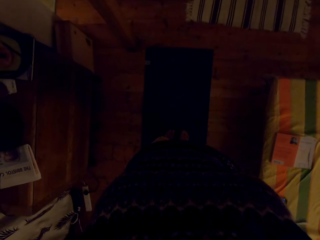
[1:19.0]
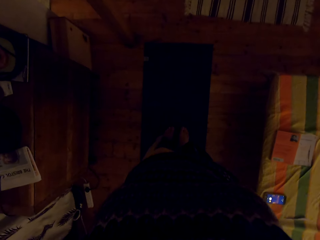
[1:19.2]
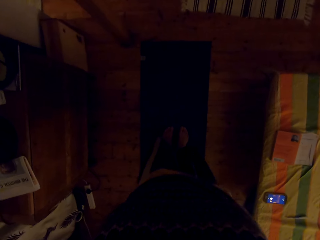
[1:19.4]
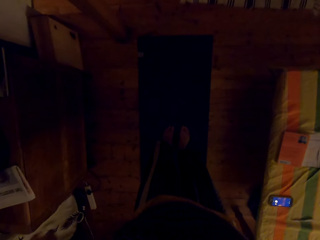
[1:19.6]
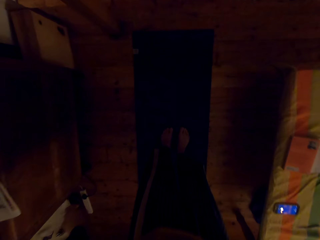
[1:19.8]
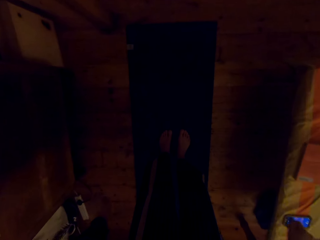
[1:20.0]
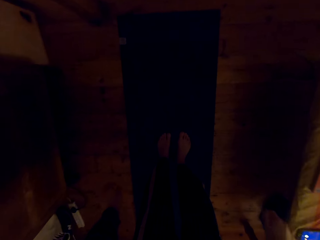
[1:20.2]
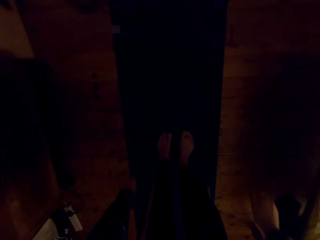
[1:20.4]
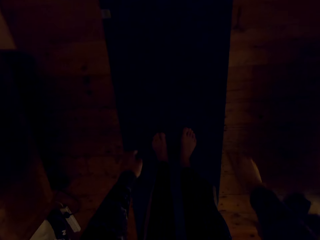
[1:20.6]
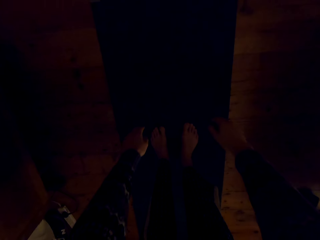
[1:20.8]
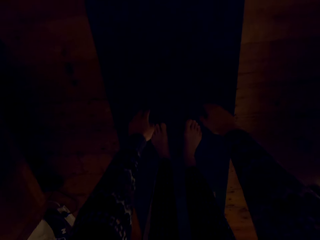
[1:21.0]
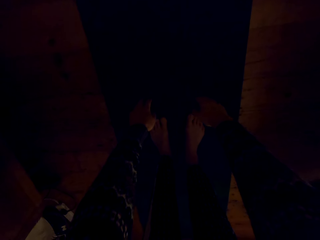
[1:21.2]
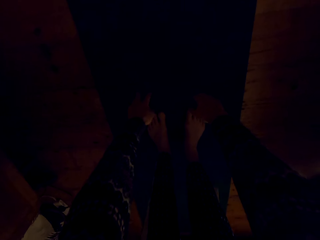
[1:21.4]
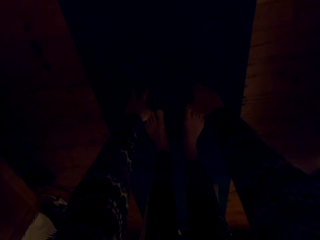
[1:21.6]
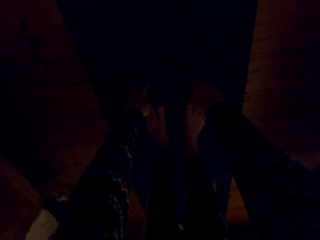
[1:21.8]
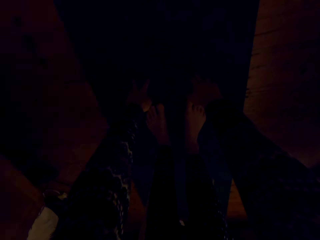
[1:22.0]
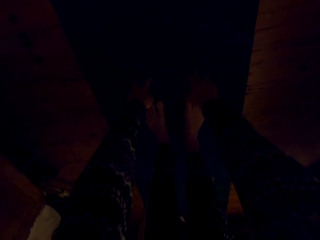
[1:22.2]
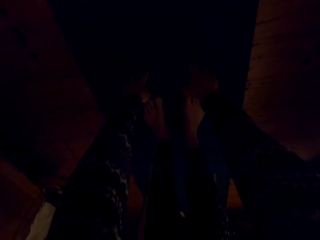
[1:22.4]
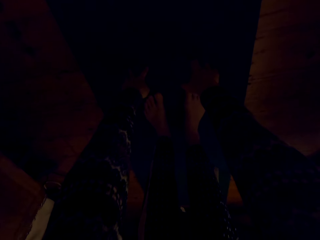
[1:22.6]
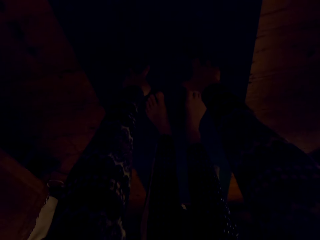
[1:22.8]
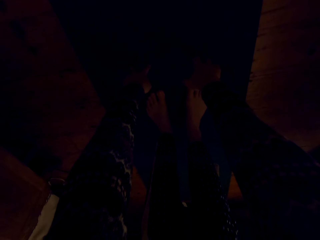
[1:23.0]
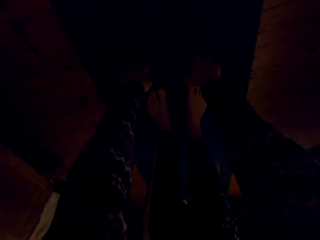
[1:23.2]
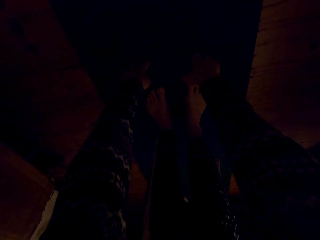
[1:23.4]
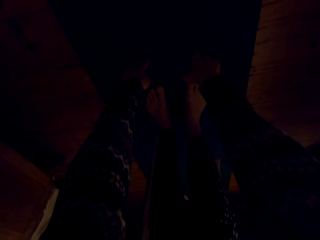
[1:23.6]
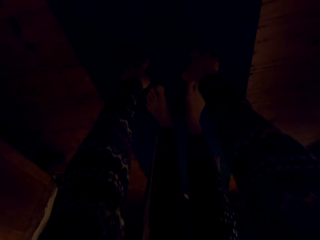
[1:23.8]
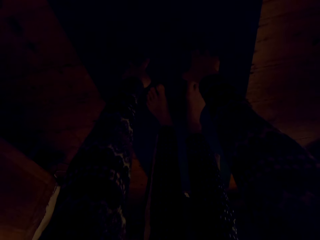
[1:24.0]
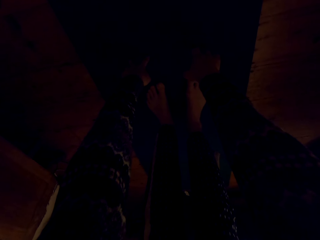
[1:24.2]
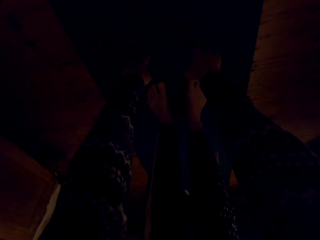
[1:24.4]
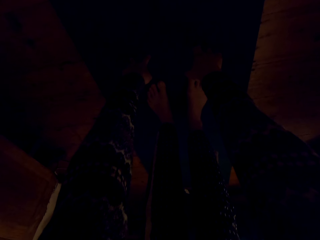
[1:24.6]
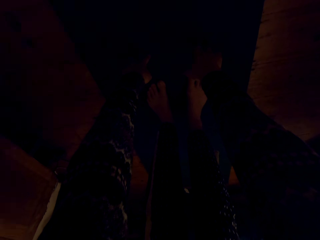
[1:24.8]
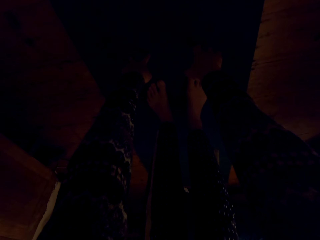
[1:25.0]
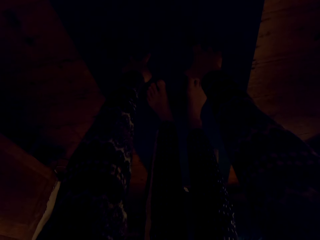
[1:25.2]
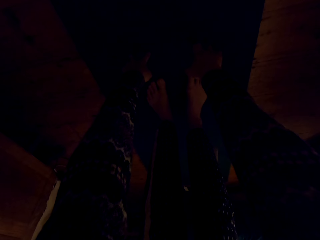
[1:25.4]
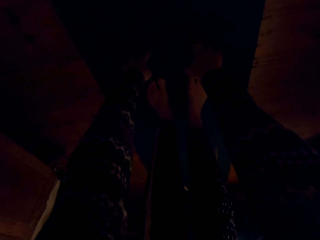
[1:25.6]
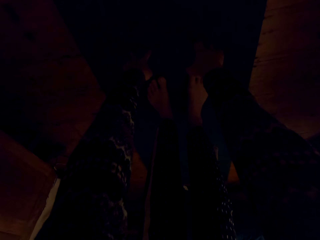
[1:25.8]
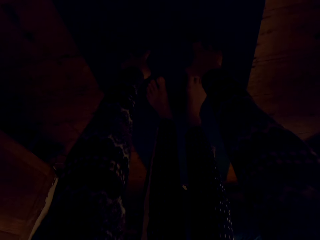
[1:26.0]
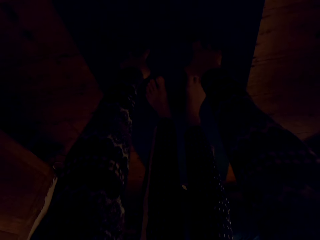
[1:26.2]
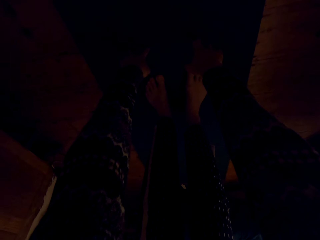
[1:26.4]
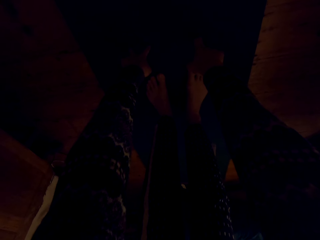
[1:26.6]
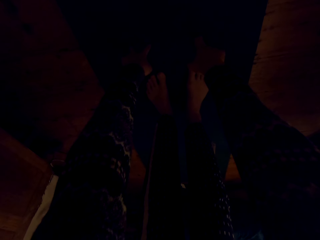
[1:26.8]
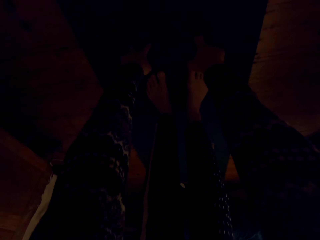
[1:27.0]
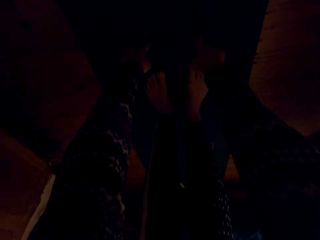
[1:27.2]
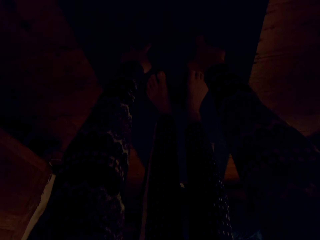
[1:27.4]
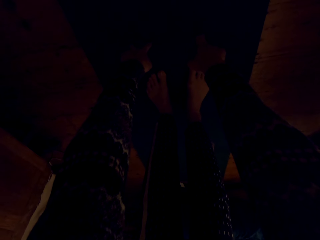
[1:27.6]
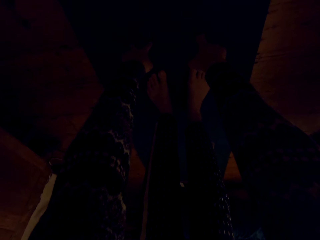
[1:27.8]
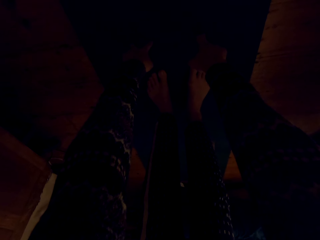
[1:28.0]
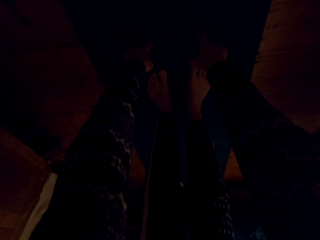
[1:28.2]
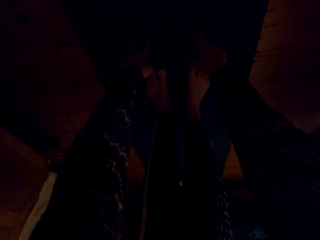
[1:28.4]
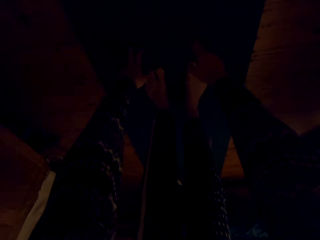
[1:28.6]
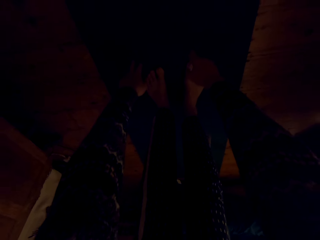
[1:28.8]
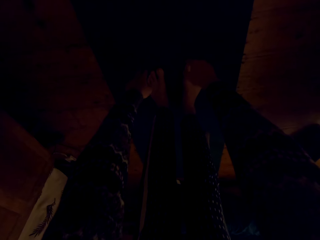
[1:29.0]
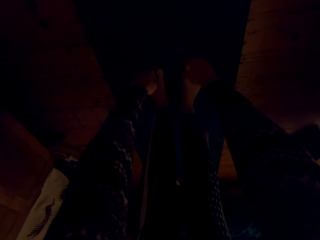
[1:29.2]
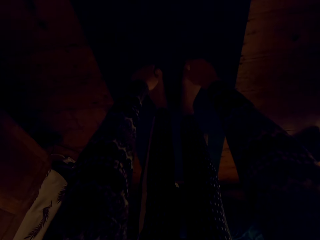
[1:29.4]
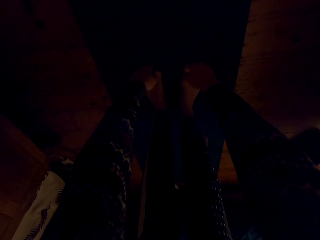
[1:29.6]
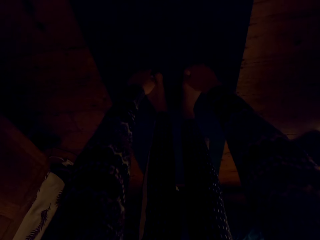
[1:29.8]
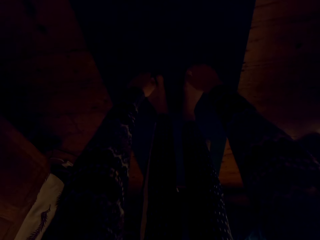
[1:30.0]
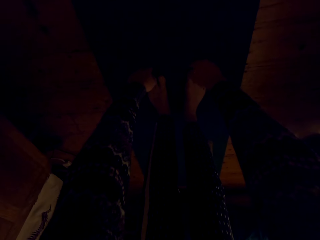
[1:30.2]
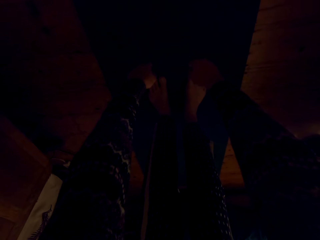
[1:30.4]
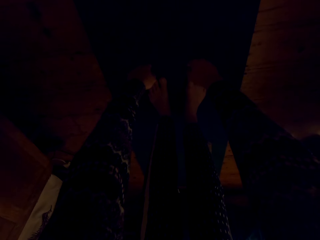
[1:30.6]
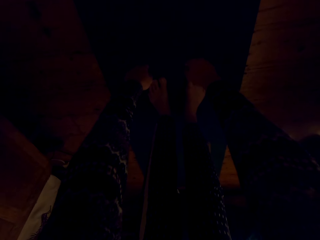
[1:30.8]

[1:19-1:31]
The camera wearer bends down. They touch the ground with the hand.

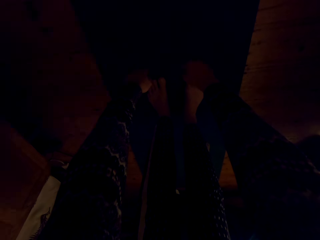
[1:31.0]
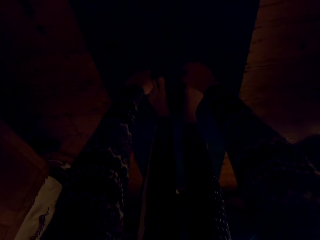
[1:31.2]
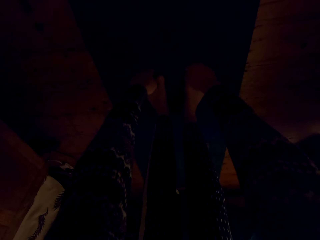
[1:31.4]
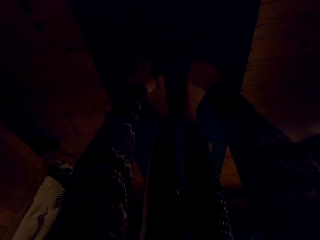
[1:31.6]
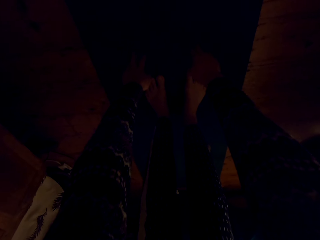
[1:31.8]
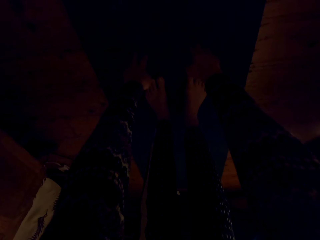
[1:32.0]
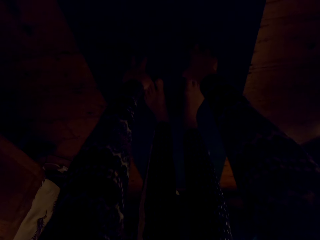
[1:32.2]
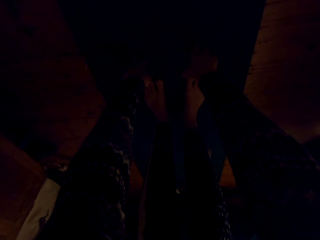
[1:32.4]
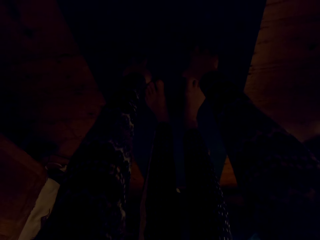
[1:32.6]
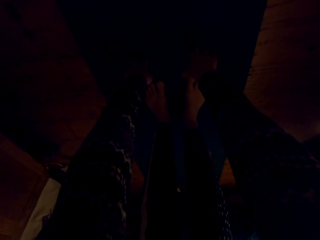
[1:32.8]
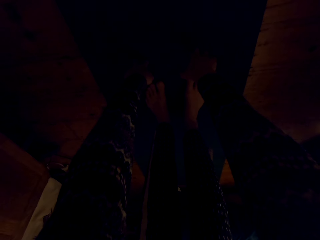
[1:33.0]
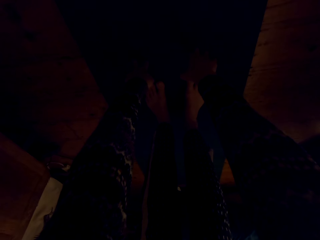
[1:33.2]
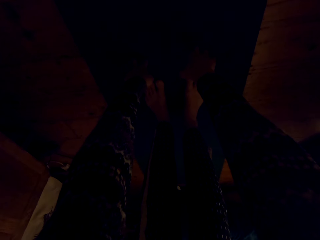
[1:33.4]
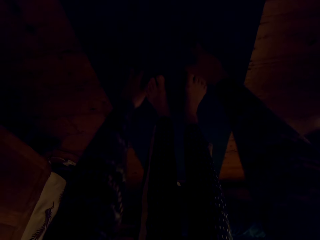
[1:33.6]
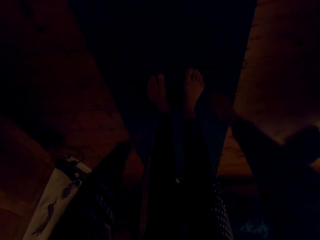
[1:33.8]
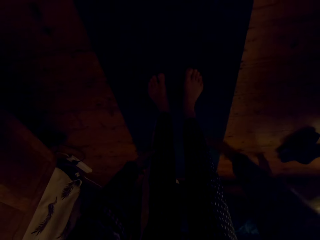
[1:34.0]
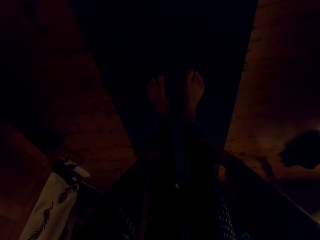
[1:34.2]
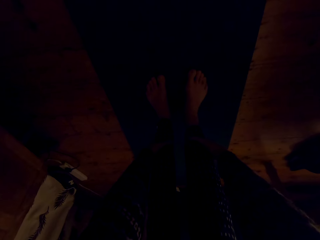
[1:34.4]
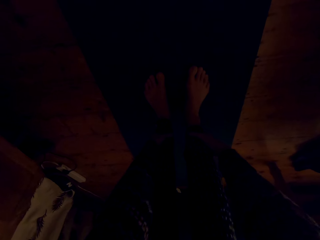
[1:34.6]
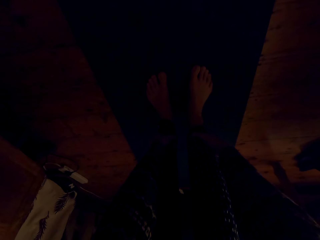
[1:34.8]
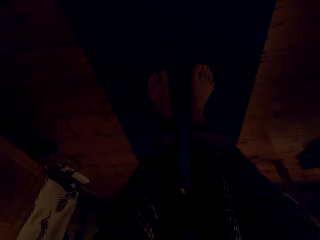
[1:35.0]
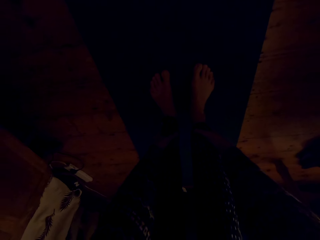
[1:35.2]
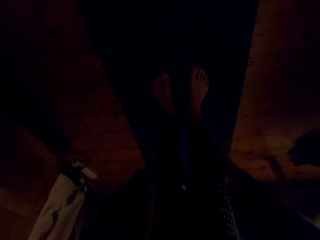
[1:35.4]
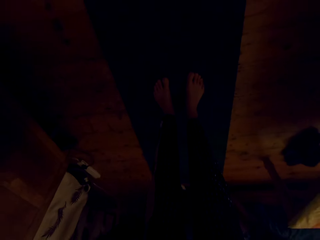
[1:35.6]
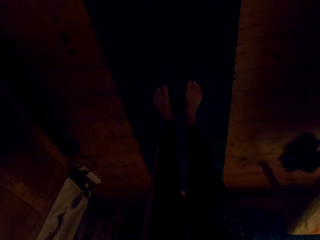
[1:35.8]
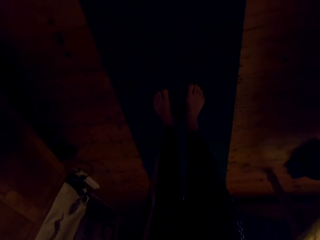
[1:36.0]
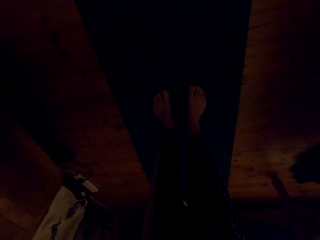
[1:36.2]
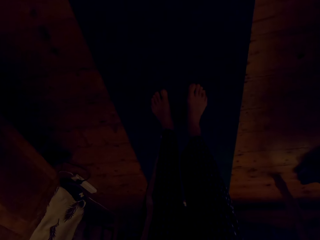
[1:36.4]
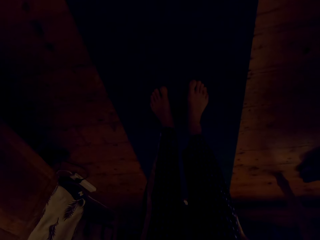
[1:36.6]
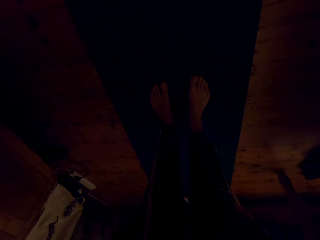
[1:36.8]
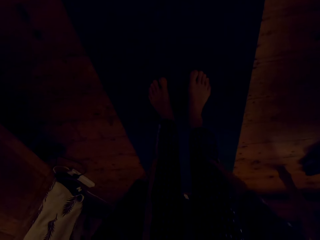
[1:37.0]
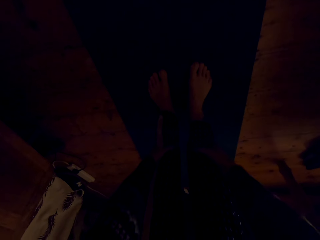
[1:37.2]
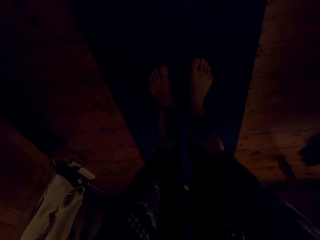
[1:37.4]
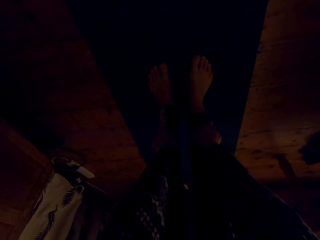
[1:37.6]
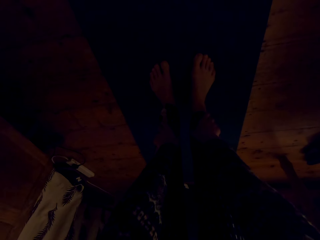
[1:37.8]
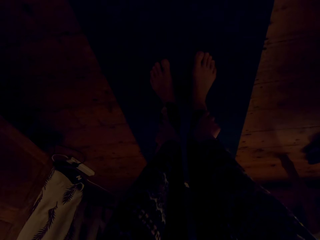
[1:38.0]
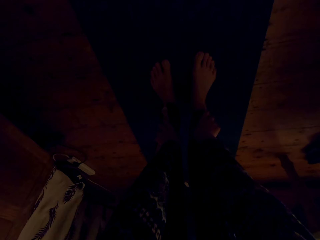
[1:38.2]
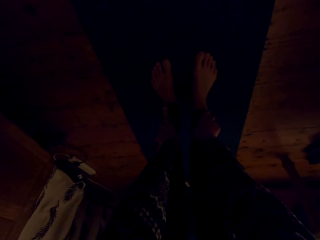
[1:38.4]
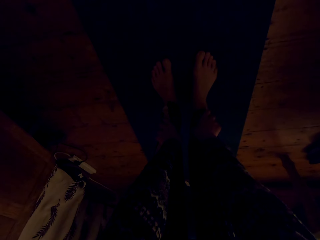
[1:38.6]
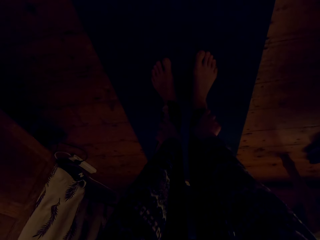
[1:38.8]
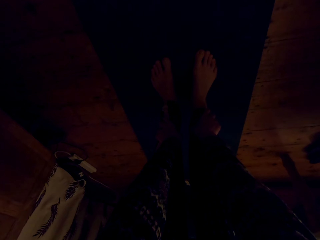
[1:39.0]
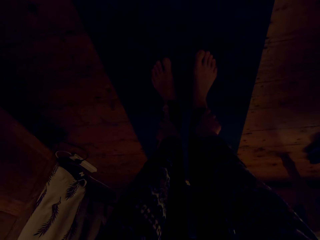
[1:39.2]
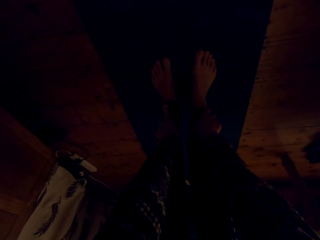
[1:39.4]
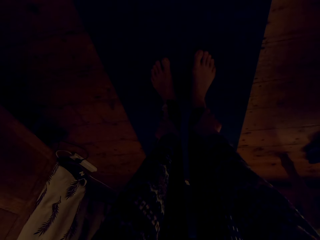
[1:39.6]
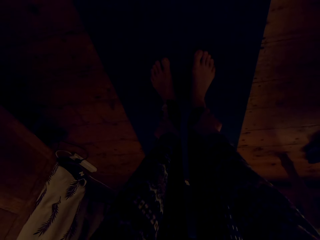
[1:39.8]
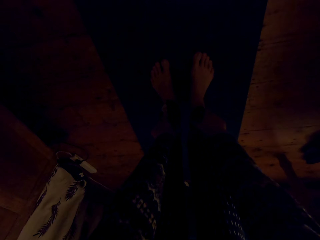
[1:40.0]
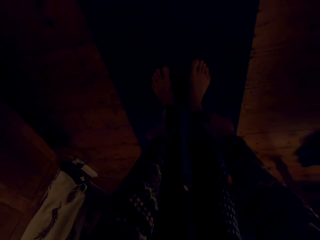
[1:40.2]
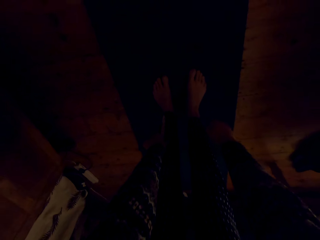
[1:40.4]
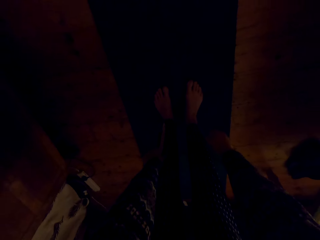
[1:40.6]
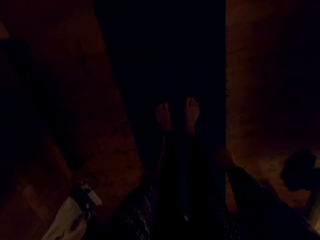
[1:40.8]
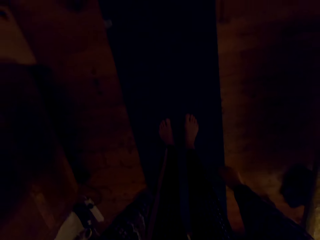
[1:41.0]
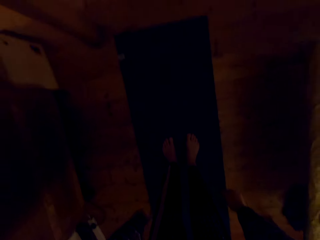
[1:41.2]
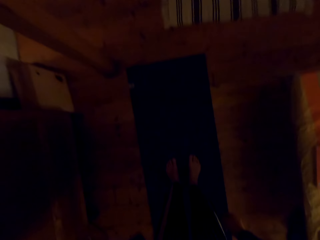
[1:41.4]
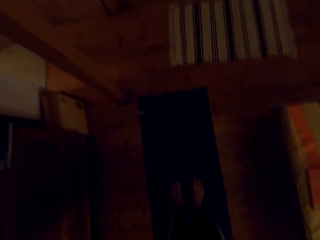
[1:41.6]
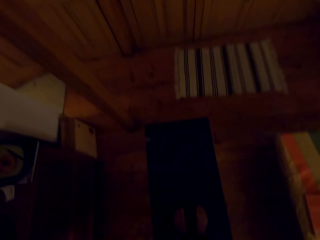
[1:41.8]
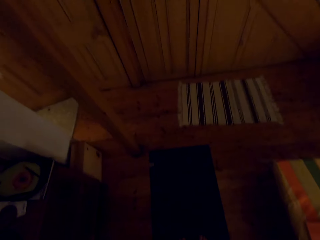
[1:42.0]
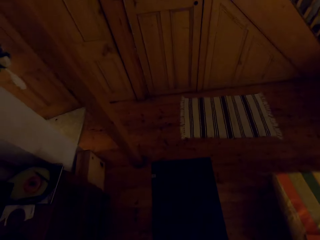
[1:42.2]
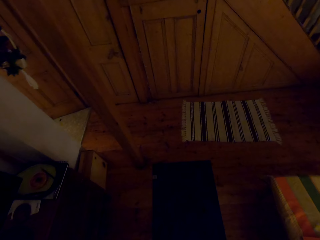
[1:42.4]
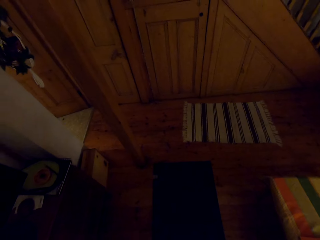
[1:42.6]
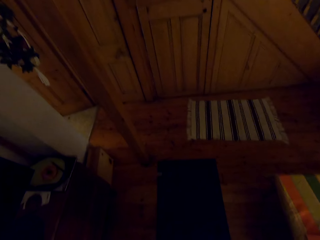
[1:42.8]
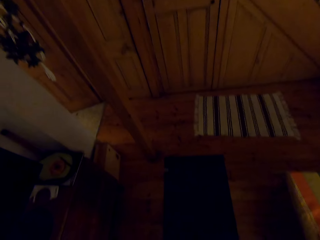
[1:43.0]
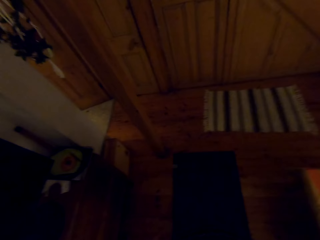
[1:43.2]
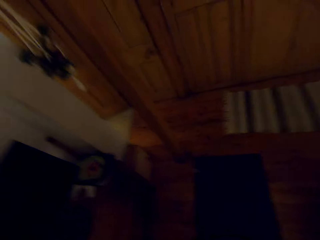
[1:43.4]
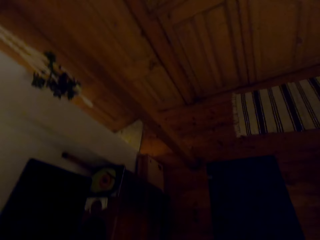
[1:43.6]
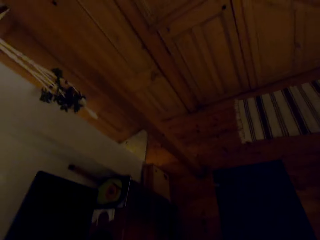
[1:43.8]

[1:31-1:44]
The camera wearer holds the legs. They stand up.
